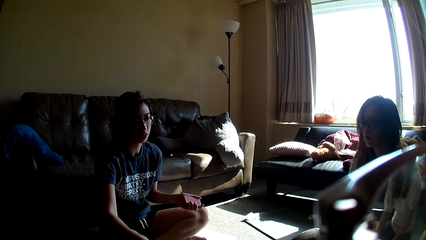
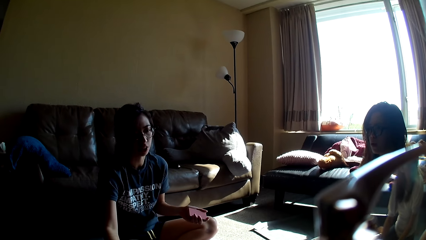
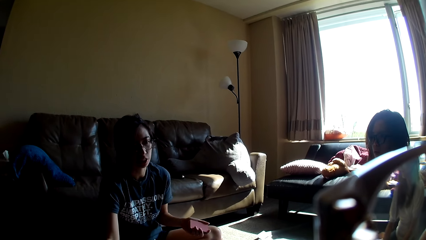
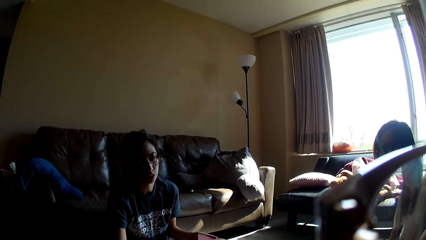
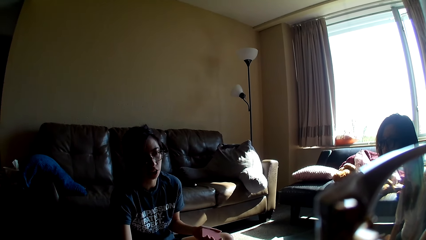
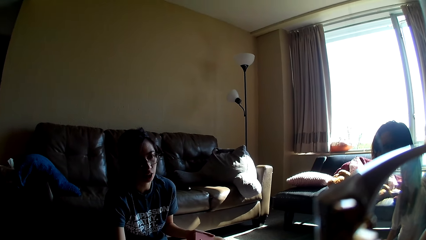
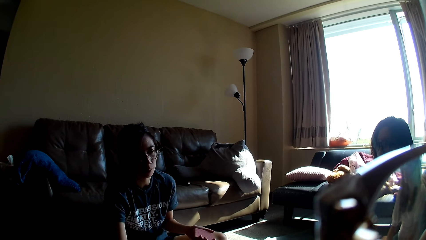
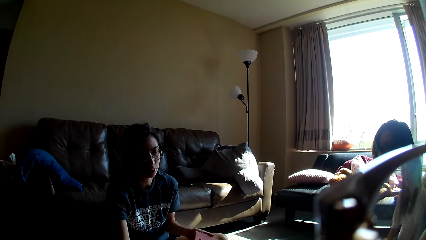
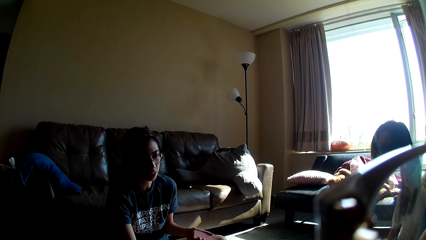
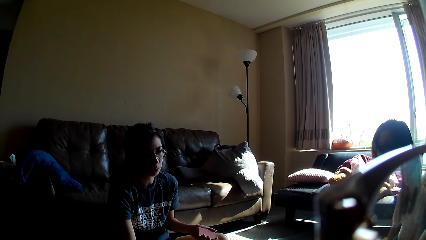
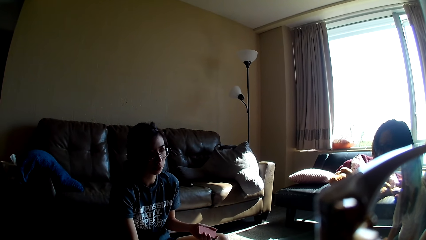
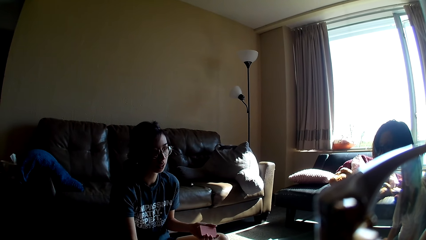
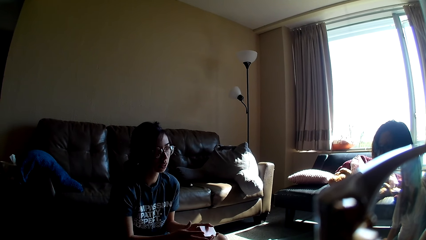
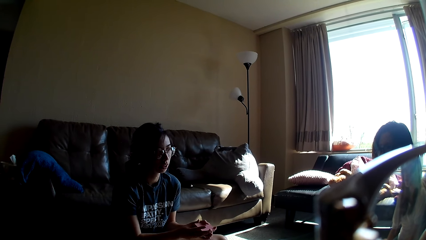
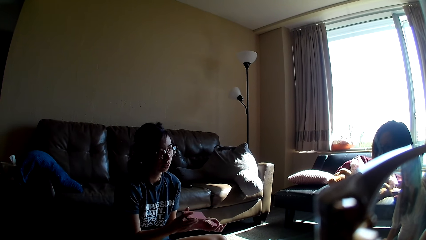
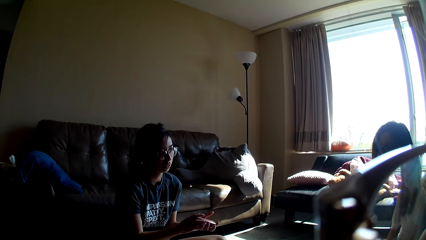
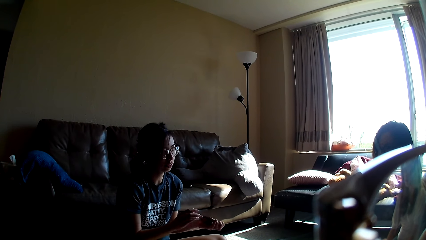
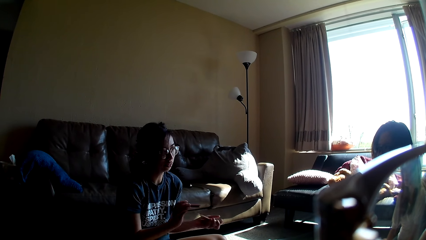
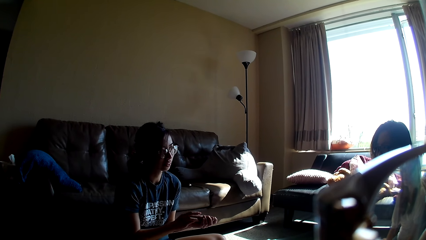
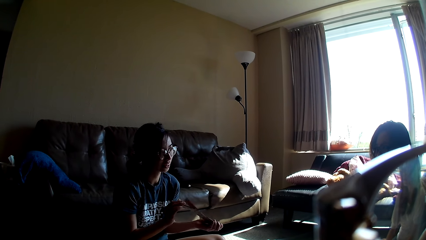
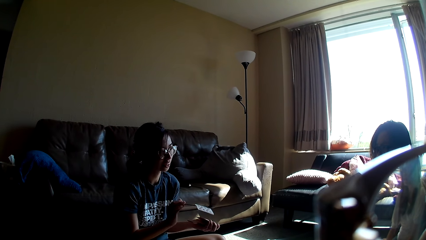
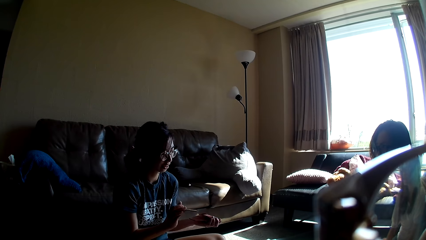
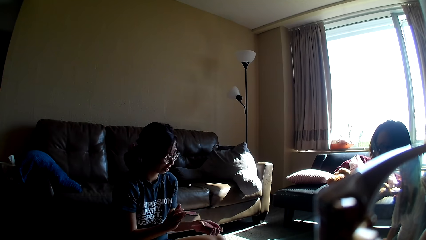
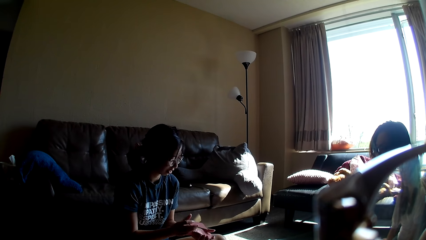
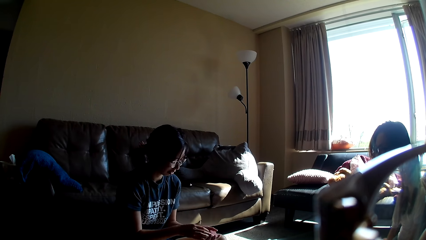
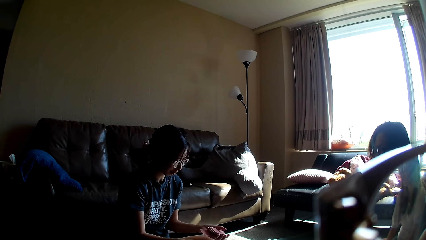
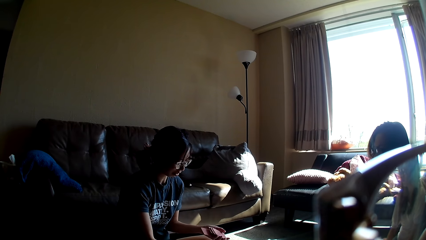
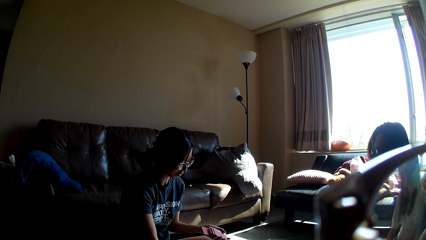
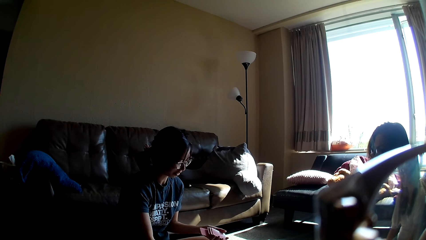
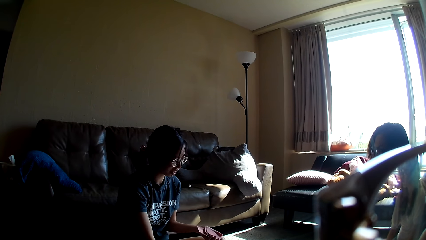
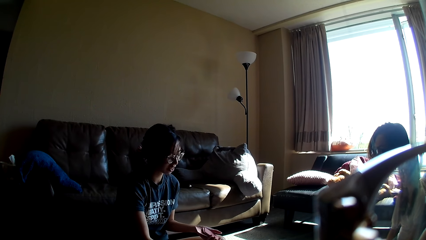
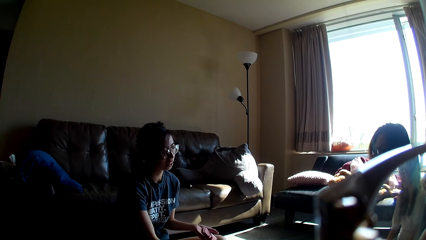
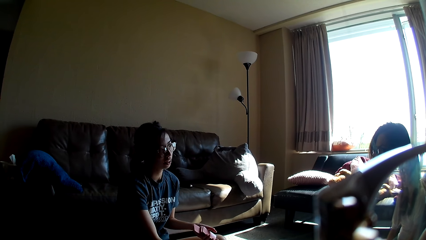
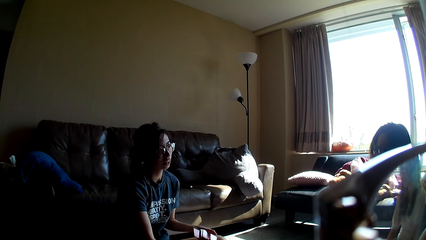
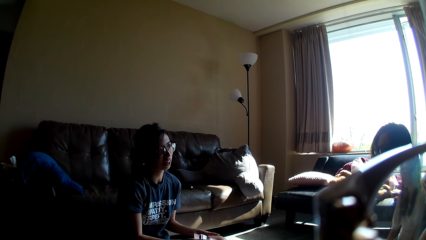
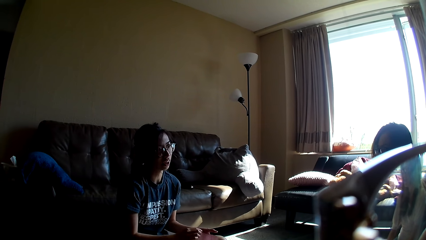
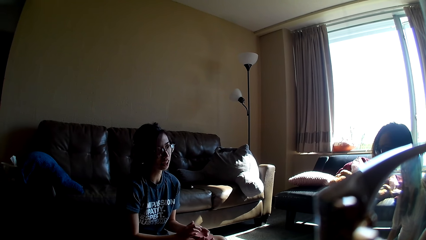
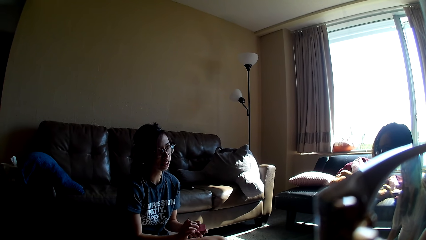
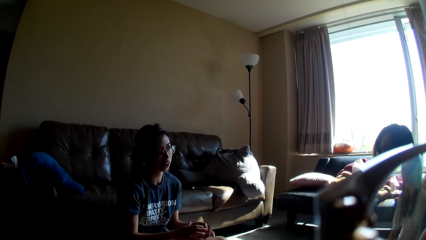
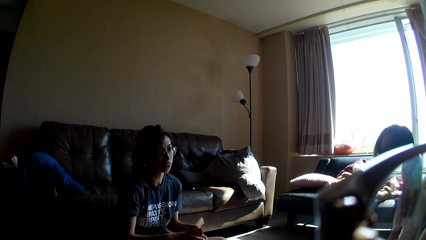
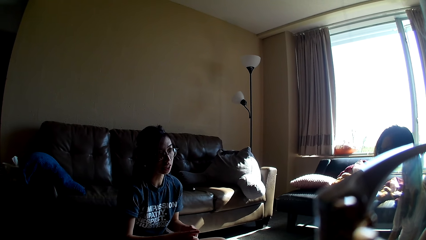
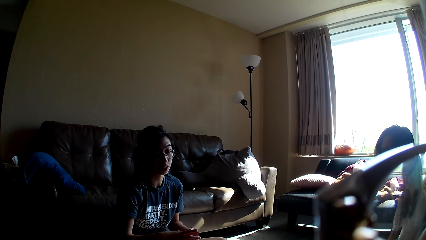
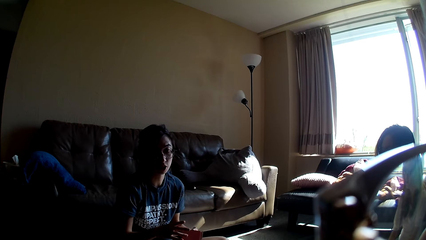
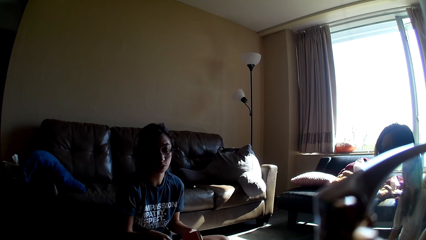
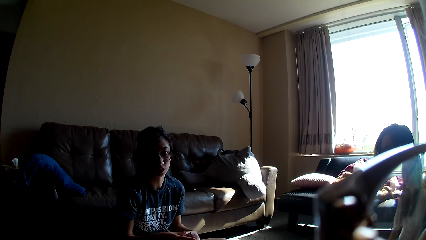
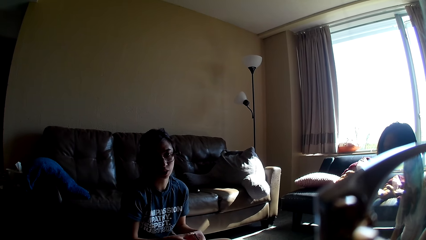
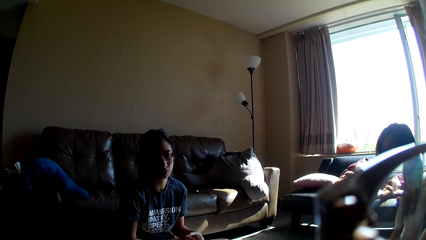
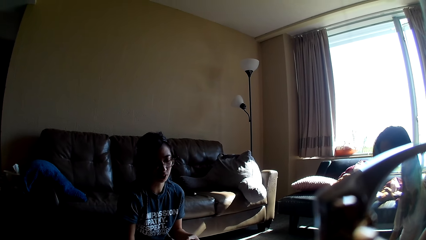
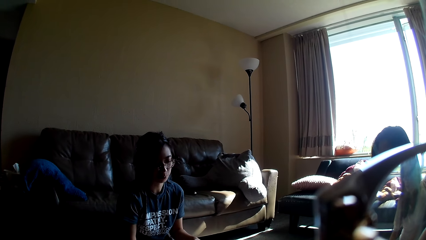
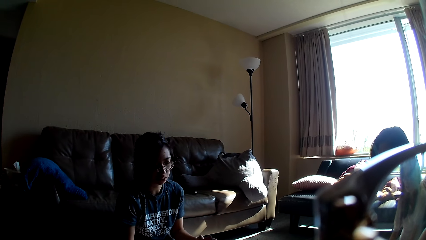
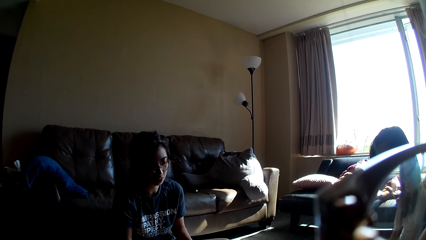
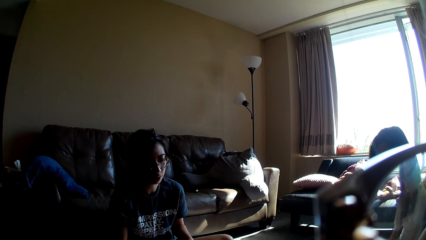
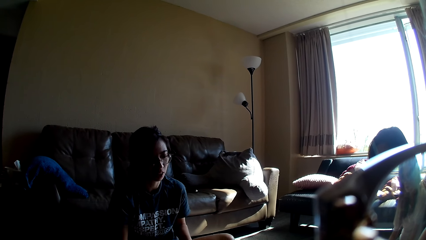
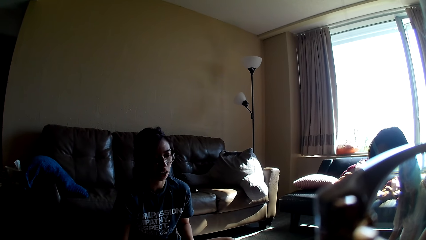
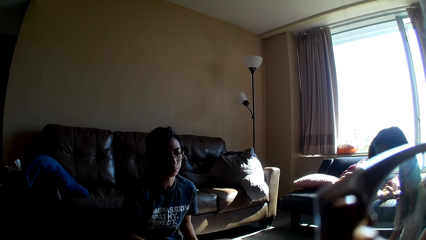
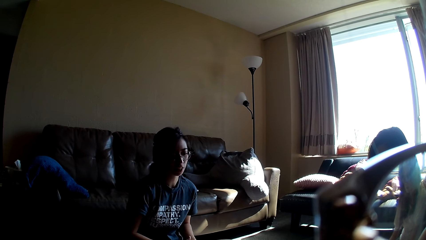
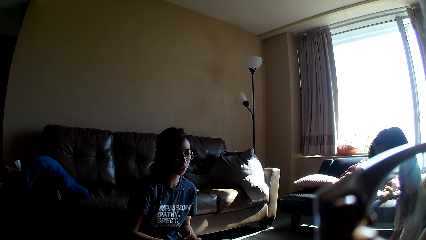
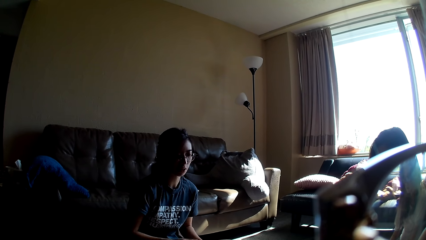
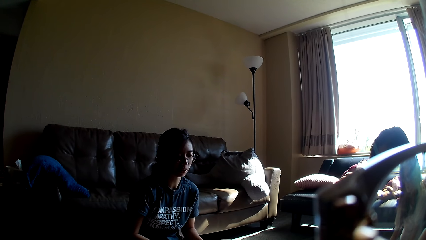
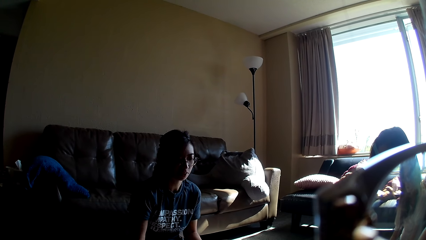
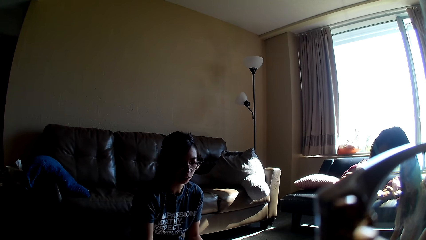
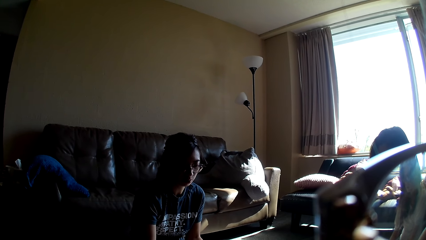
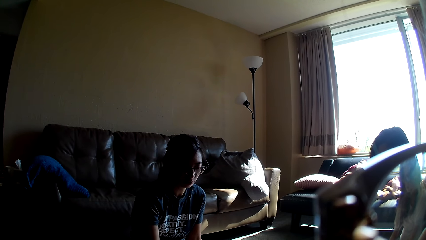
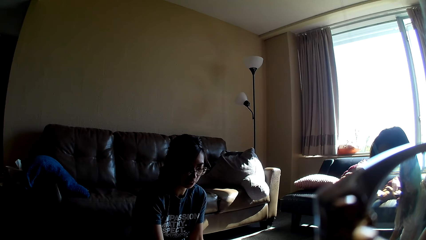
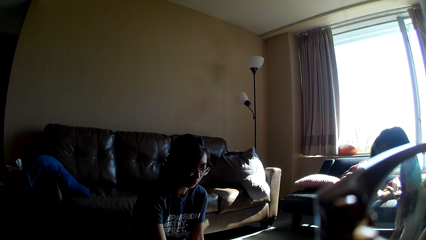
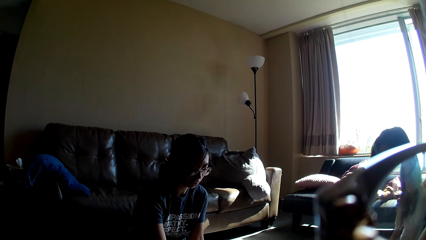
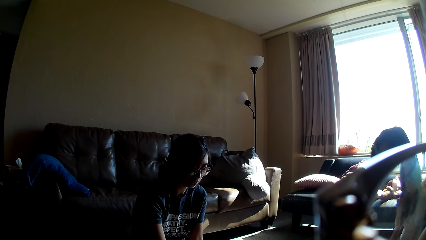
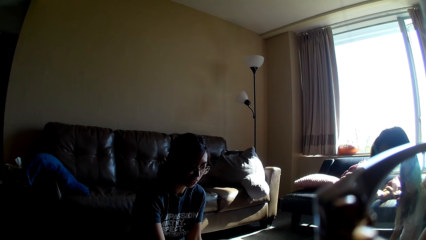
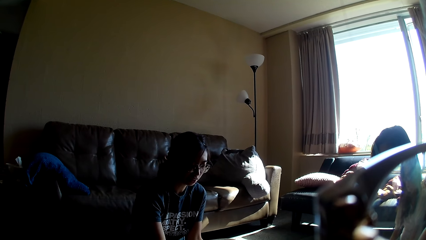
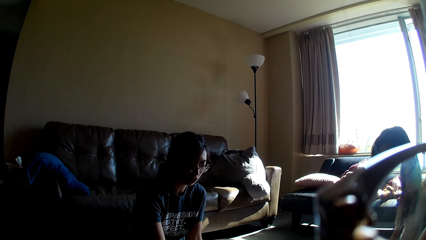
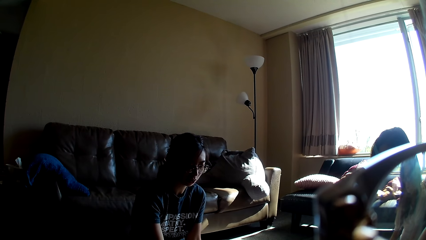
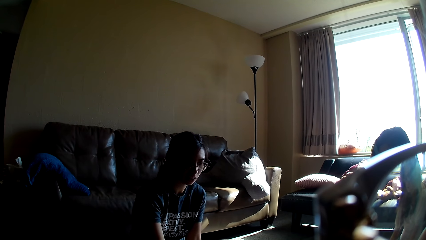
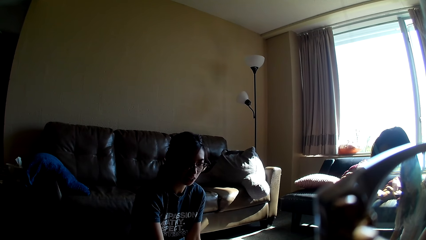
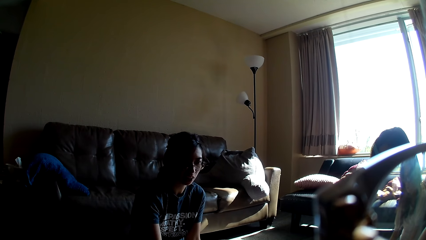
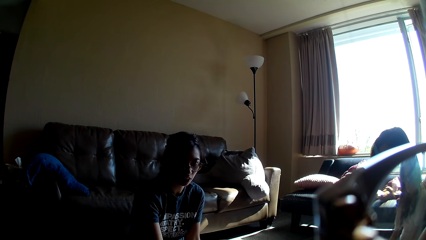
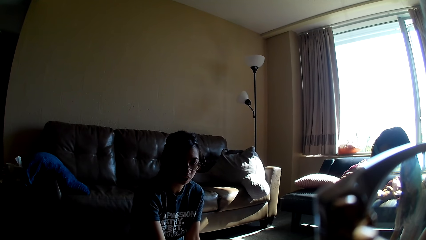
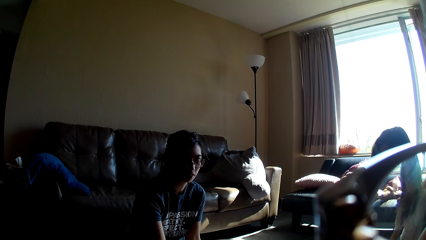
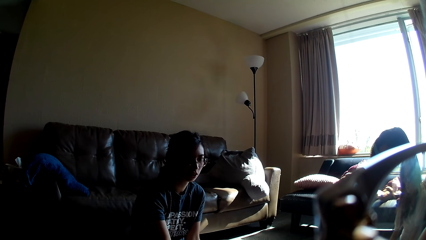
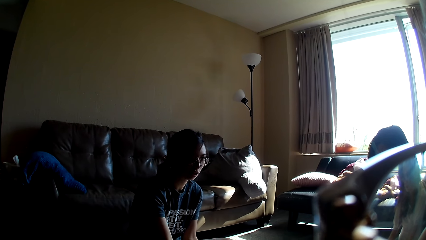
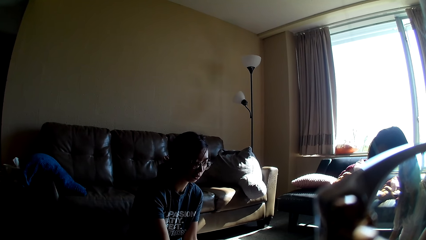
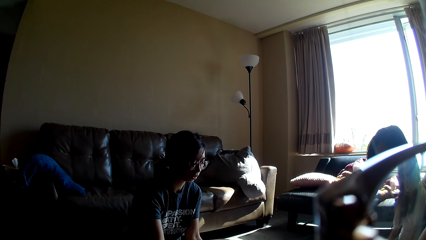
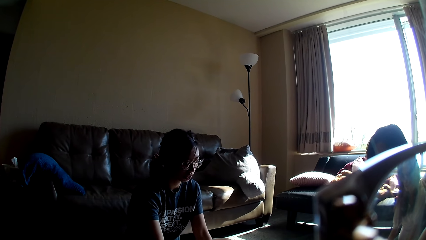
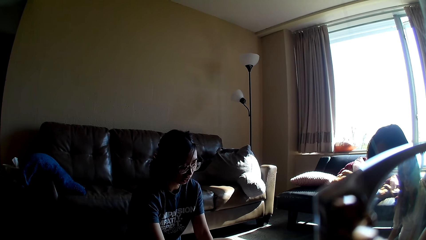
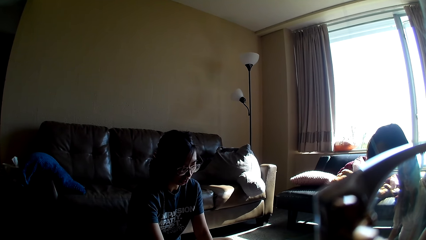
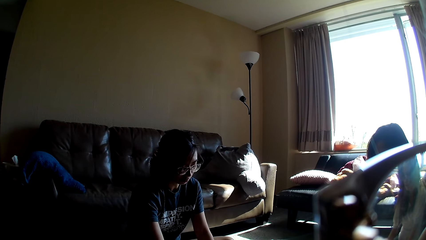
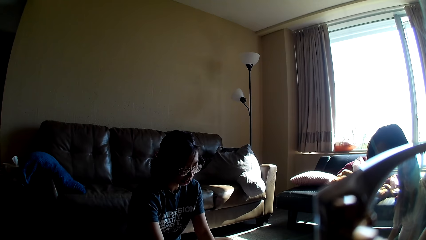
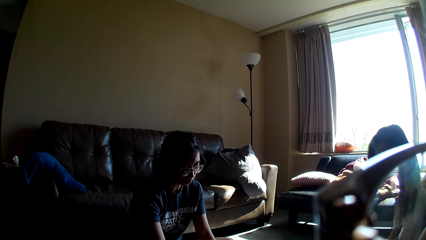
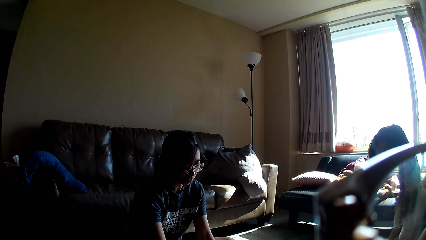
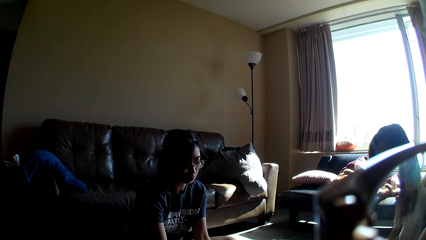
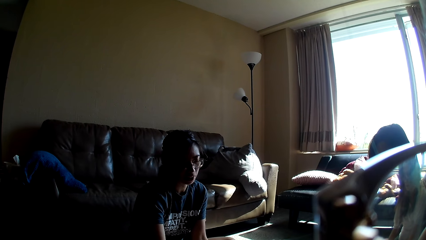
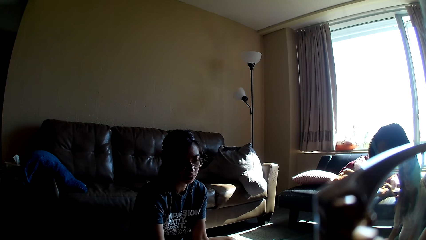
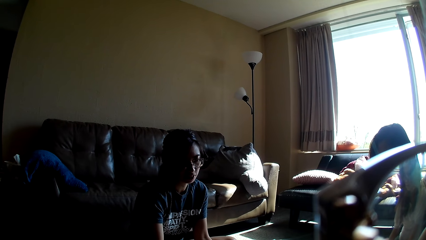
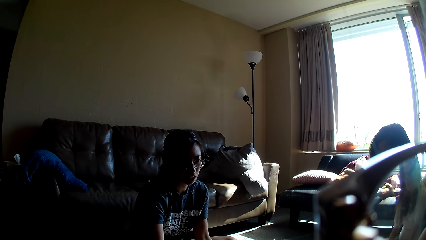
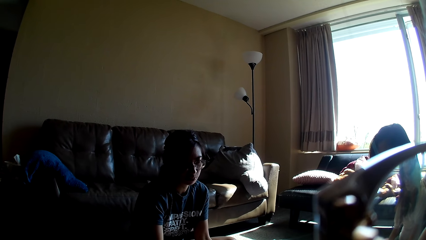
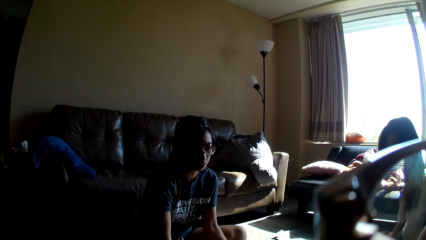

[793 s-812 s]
A lady shuffles the cards. The lady picks up a card. The lady shuffles the cards.
